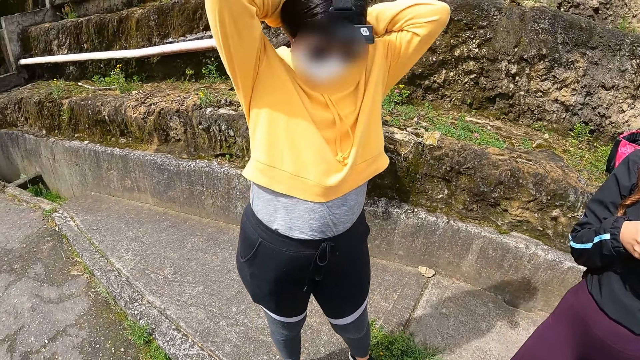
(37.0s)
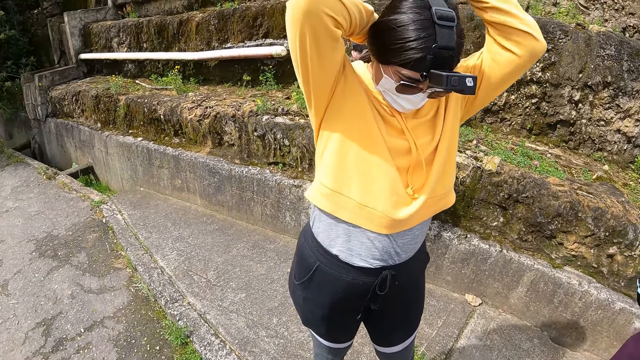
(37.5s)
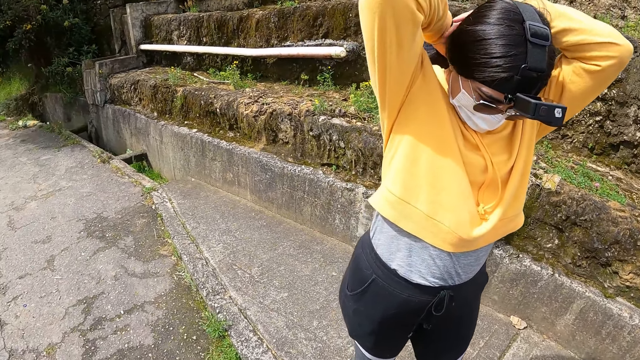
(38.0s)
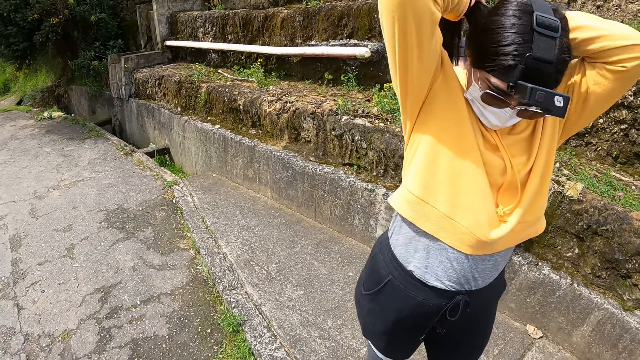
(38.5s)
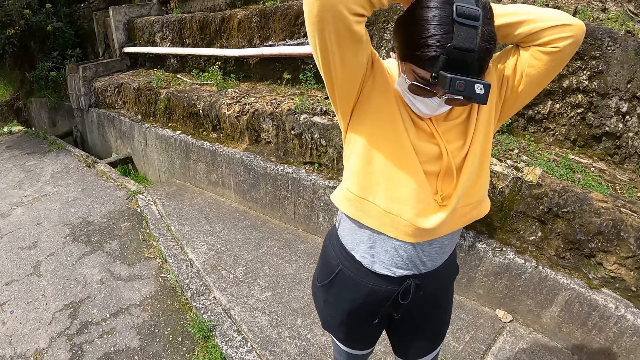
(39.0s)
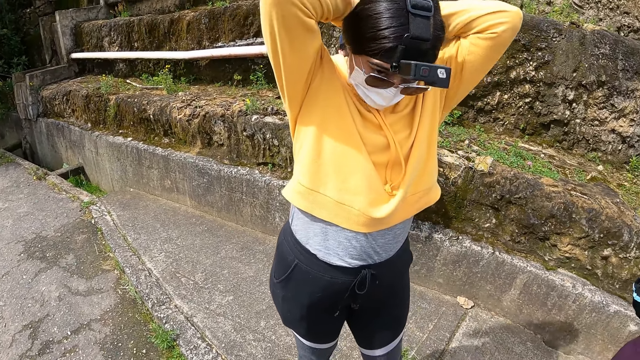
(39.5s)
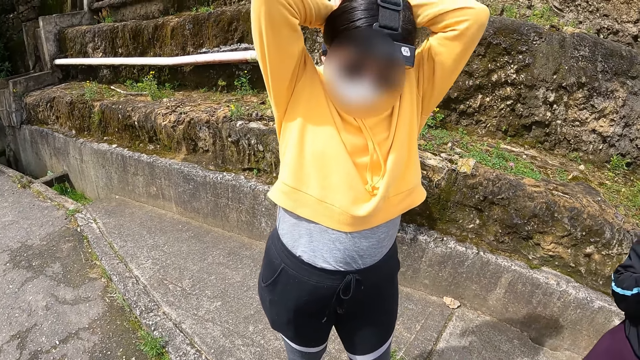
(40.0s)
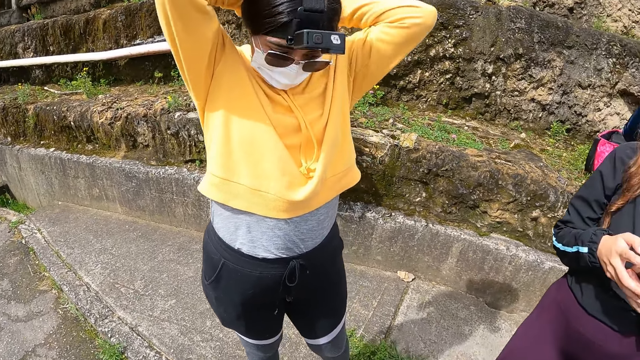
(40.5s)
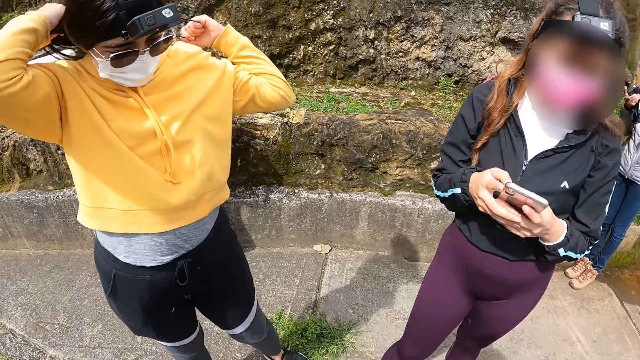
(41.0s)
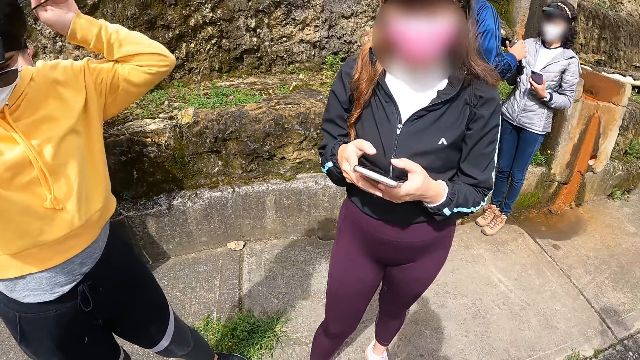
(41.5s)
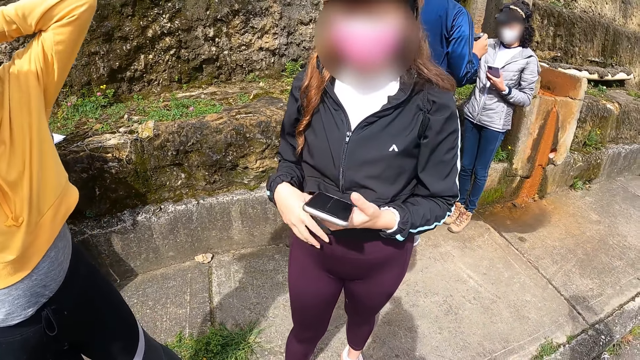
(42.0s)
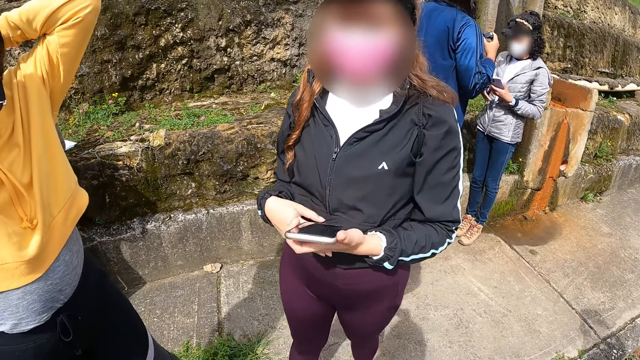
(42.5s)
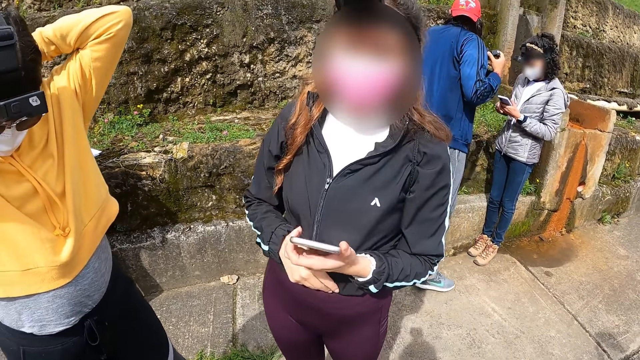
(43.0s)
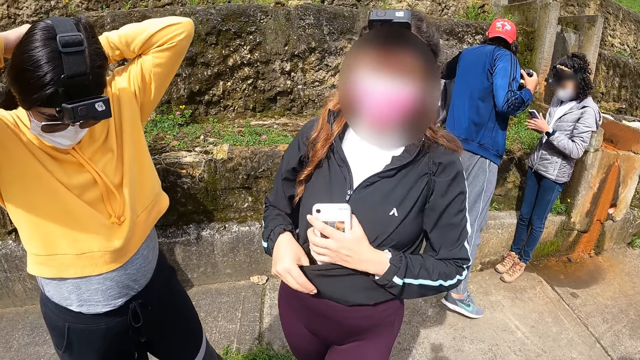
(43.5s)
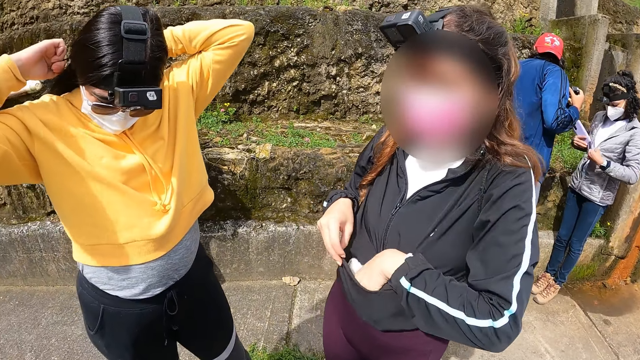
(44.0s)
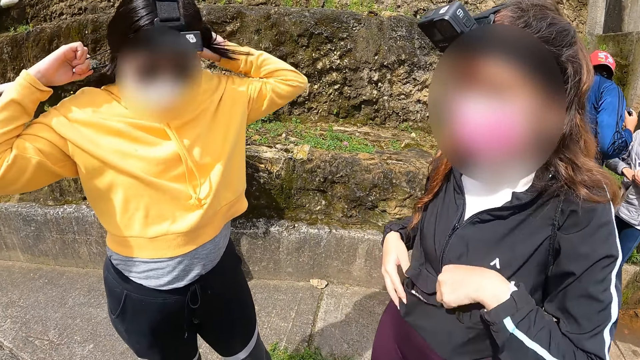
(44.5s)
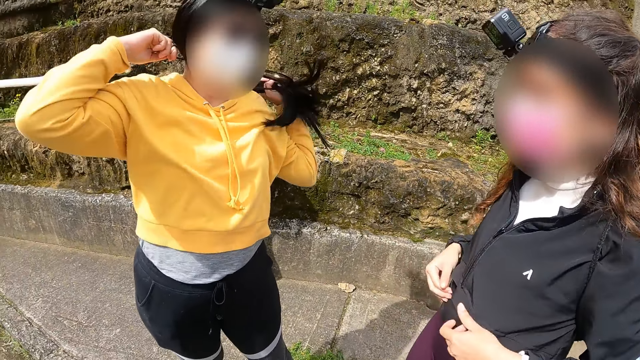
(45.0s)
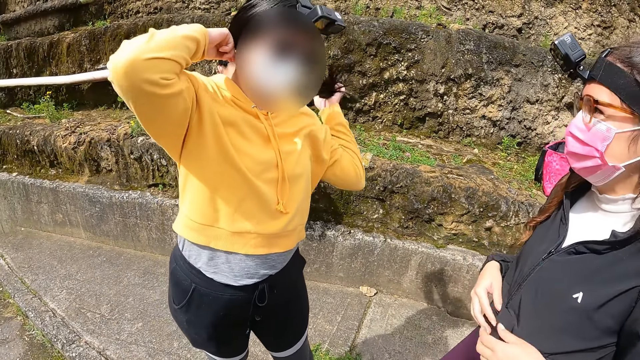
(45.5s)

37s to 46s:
The woman opens her pocket with her right hand. A man collects a camera from another woman. The first woman puts the phone in her pocket with her left hand.

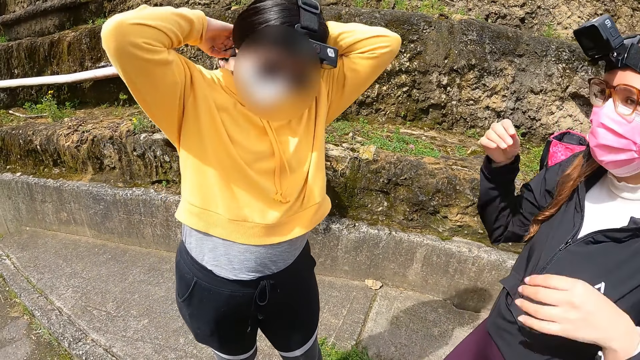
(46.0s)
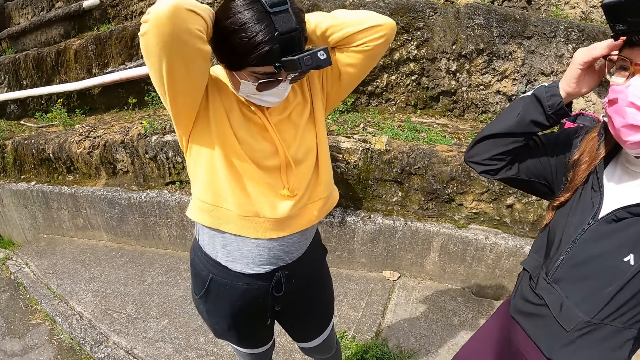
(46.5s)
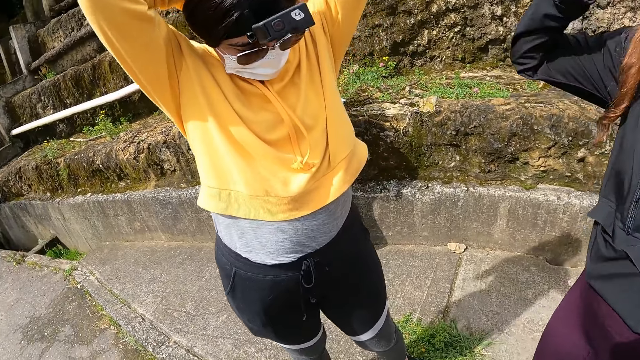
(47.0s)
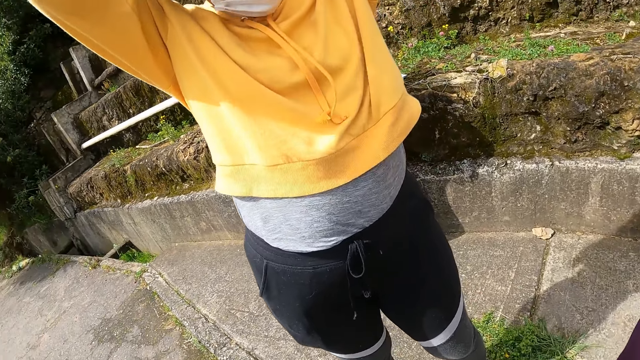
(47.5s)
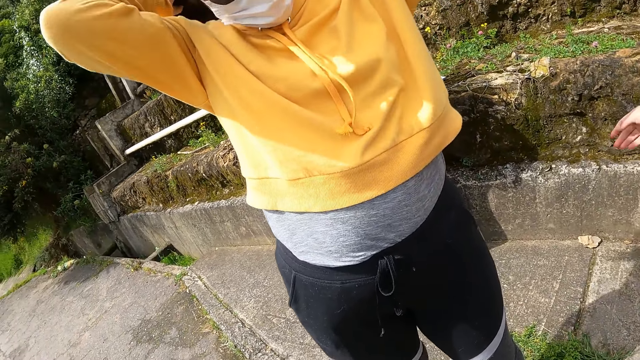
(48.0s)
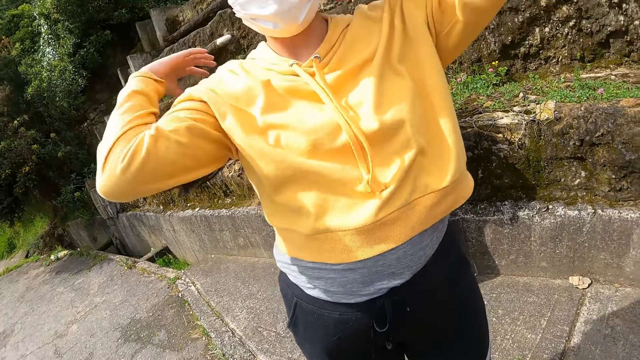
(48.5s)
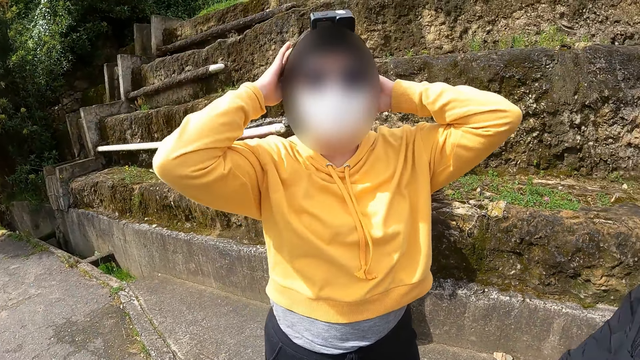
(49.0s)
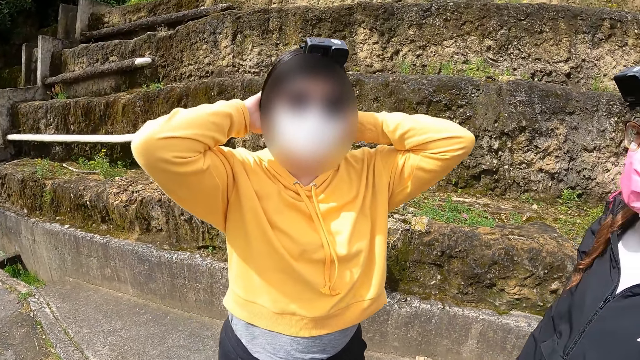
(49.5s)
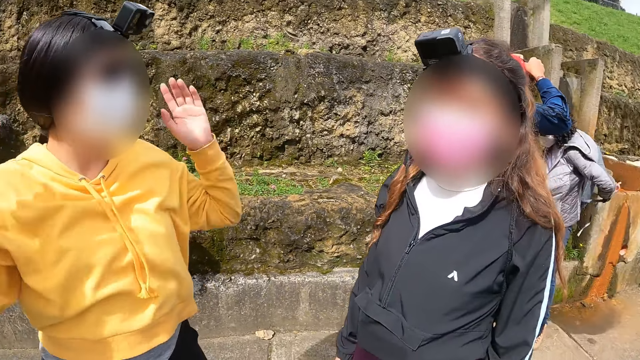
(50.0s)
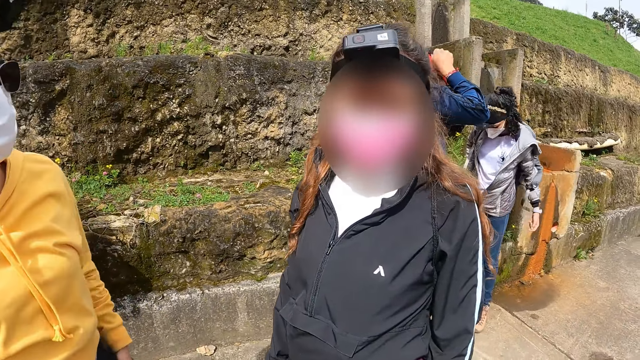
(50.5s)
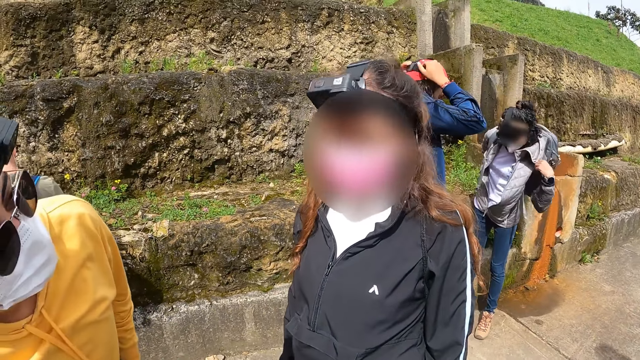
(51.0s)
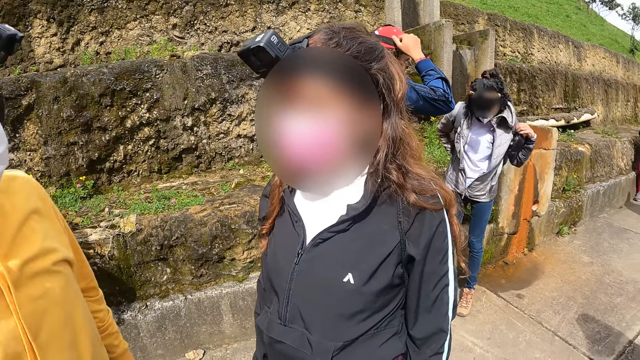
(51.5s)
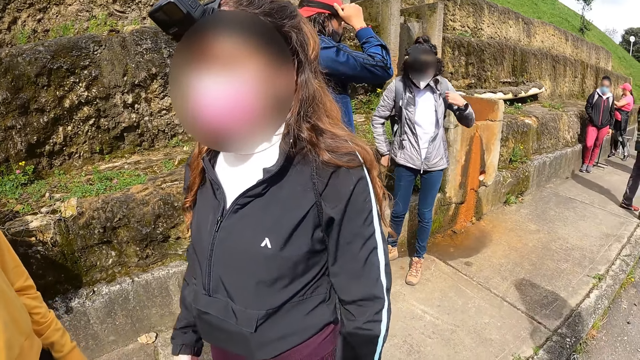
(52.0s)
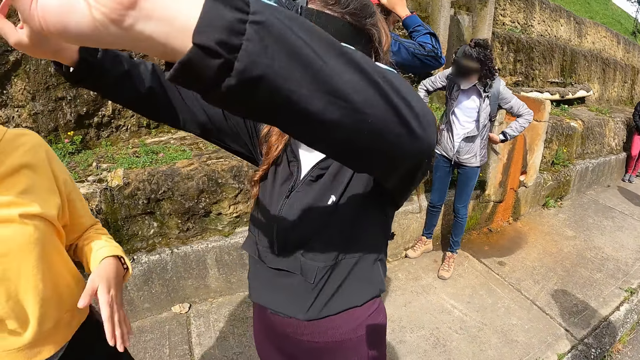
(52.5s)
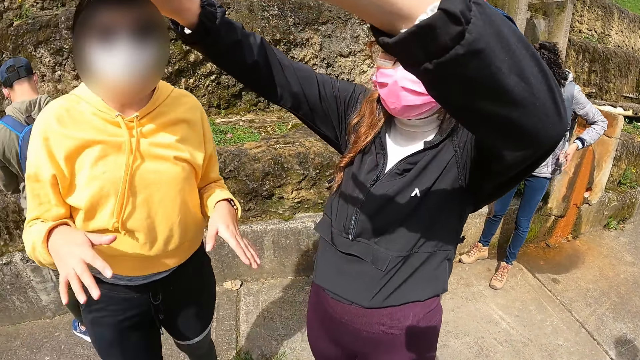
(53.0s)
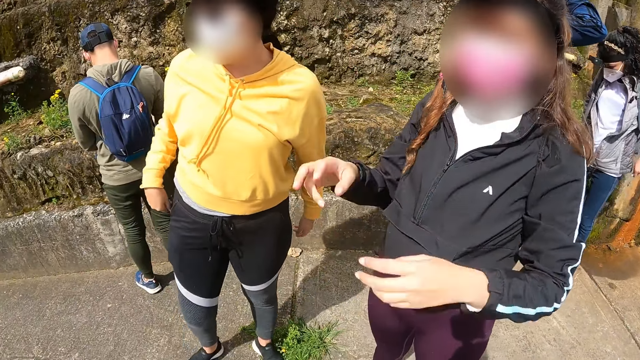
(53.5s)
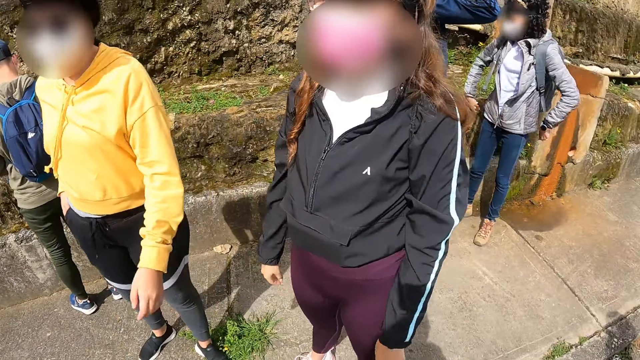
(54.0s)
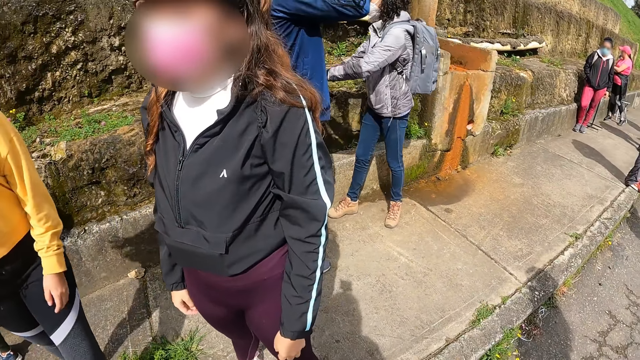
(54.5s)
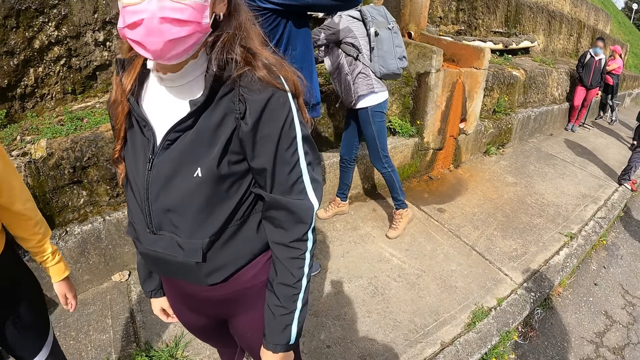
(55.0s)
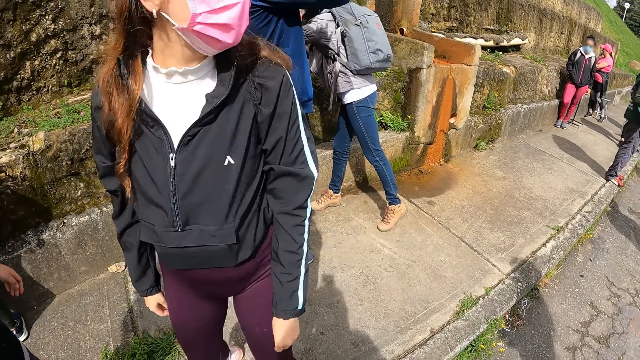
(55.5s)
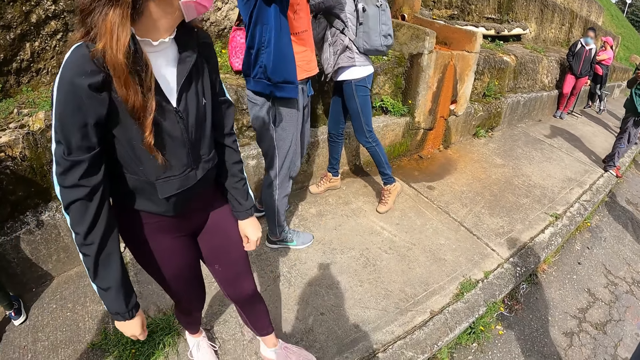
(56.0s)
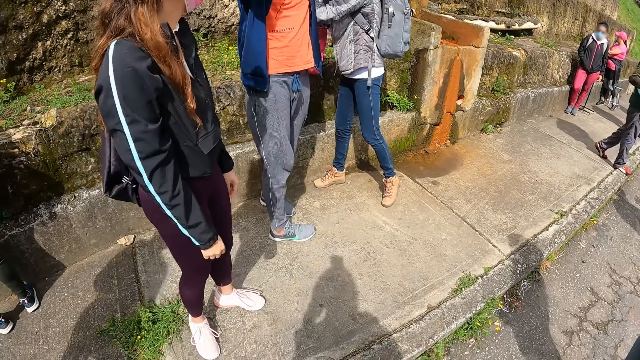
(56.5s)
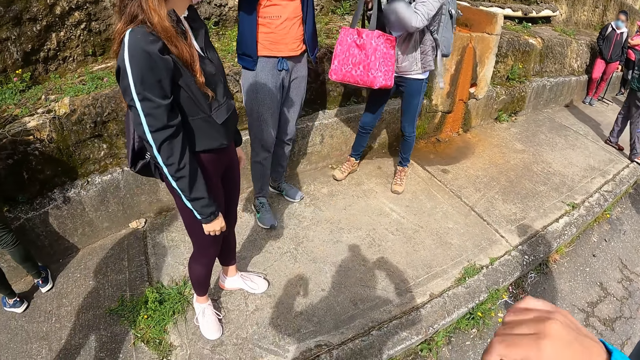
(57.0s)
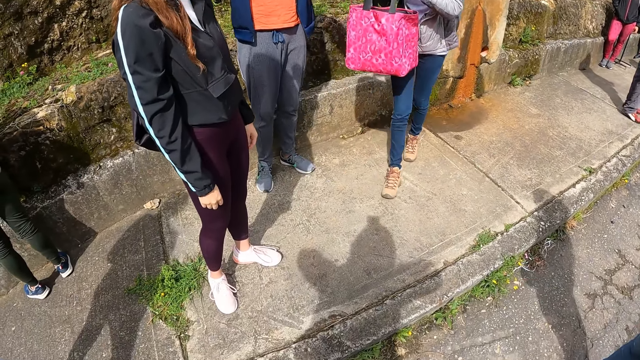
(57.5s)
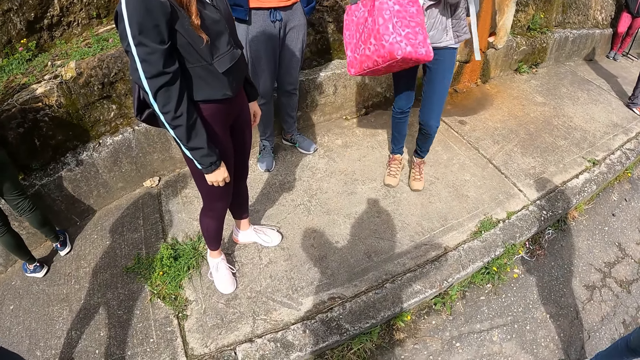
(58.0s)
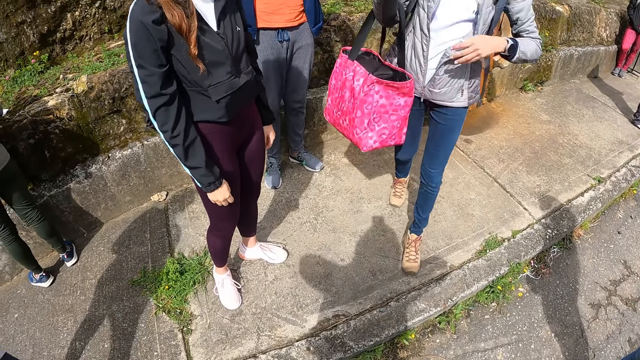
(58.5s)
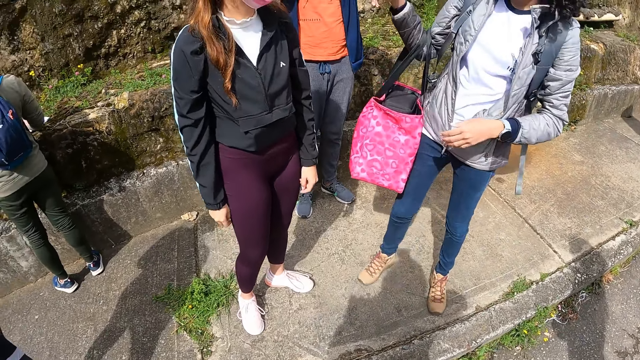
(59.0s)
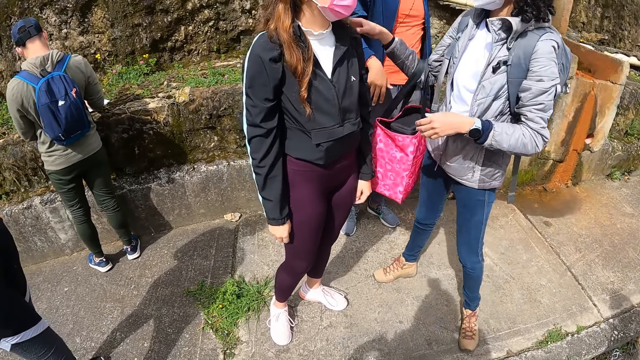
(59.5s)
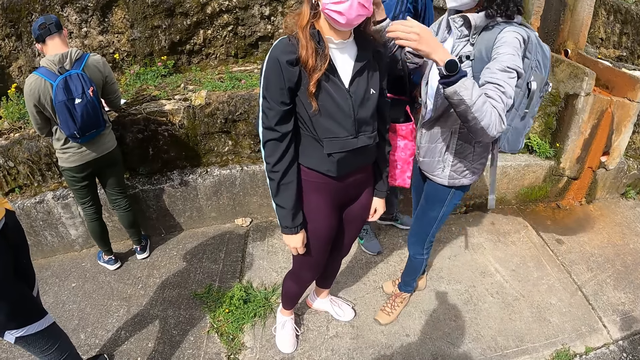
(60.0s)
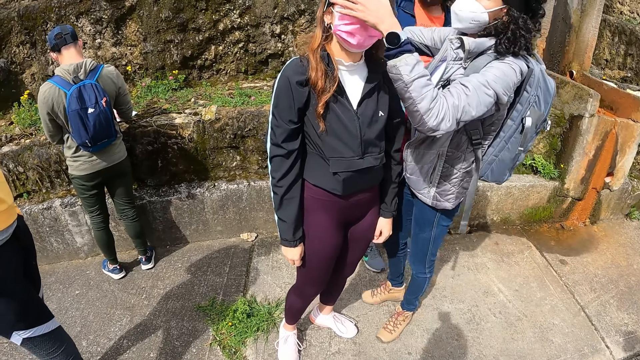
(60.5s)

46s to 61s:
The woman adjusts a cap with her right hand. She drops her right hand. The man wears the camera on his head. The woman raises both her hands up and drops both hands.
